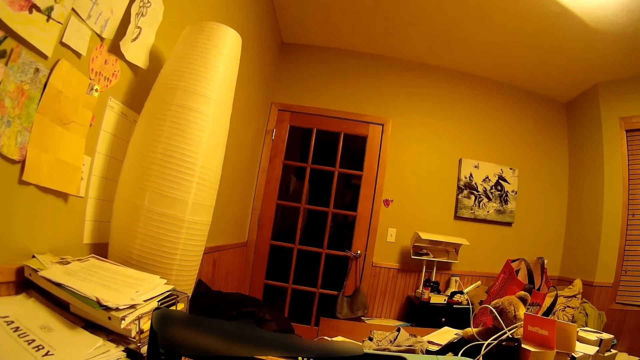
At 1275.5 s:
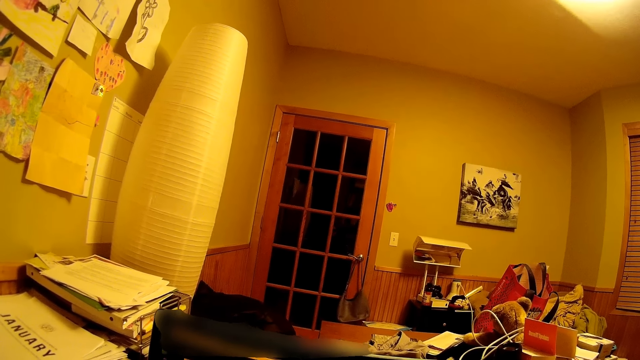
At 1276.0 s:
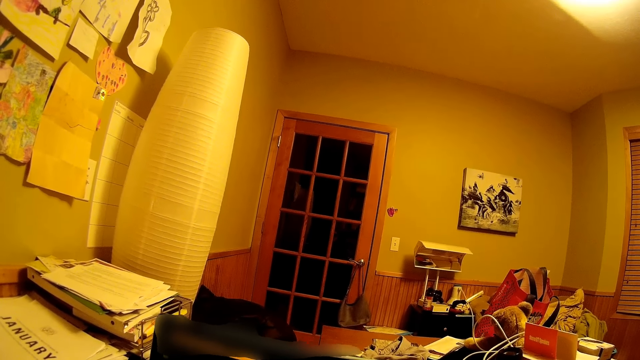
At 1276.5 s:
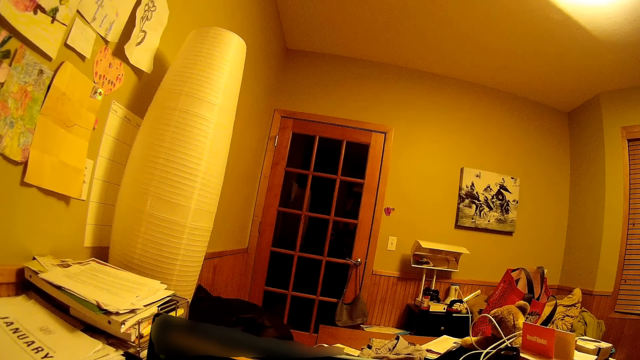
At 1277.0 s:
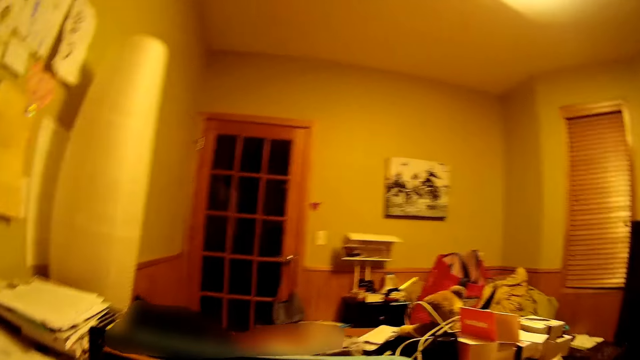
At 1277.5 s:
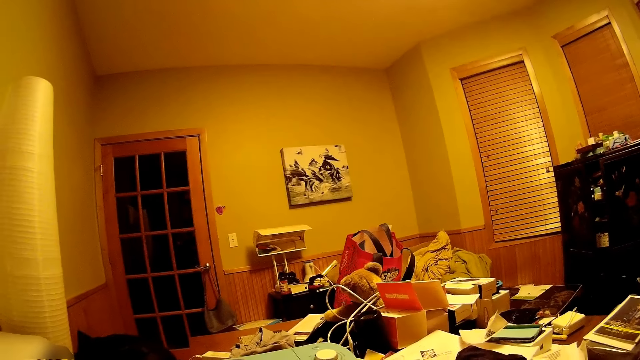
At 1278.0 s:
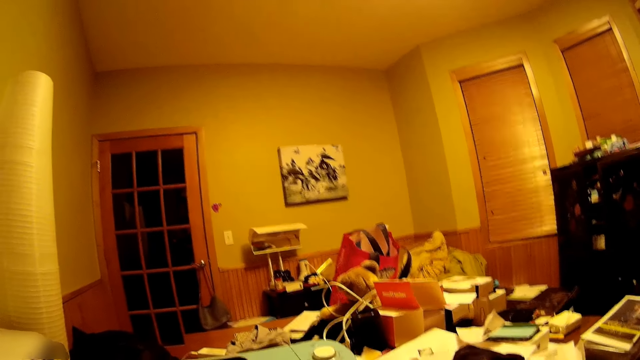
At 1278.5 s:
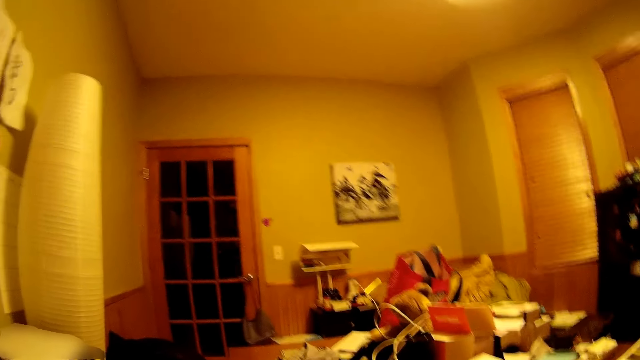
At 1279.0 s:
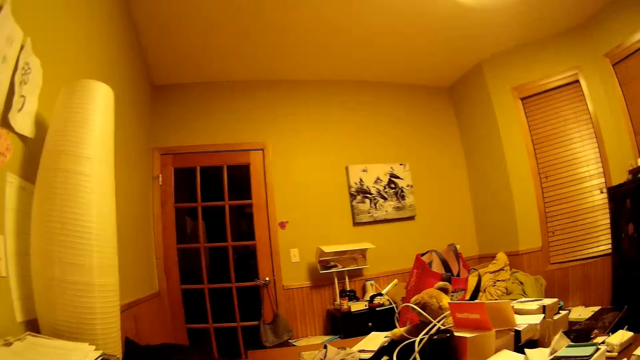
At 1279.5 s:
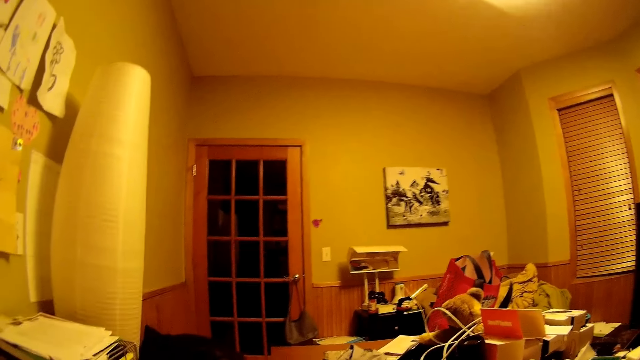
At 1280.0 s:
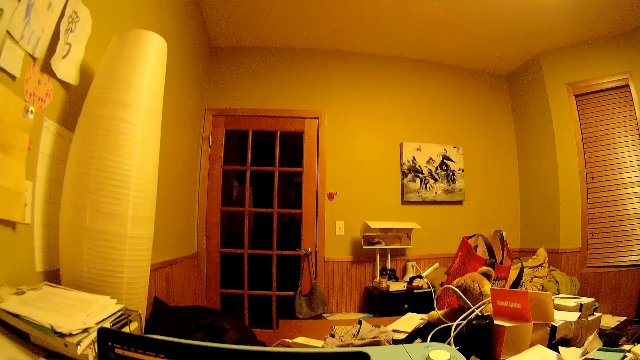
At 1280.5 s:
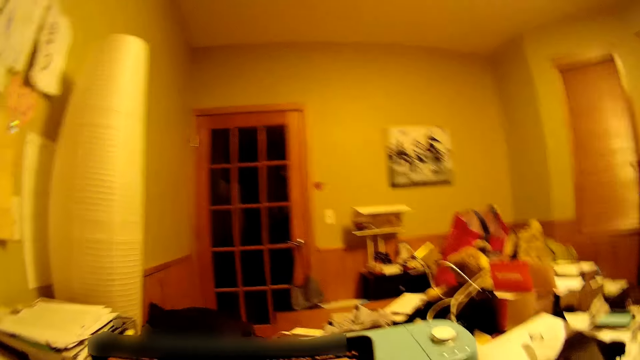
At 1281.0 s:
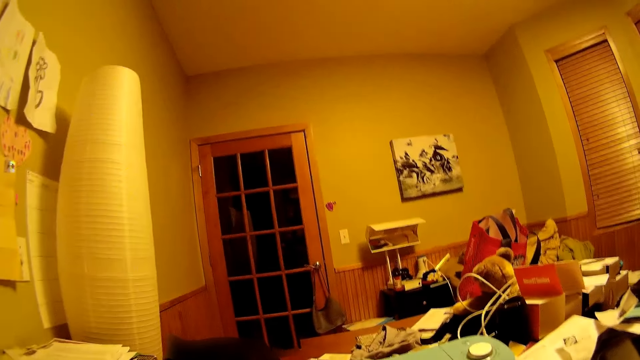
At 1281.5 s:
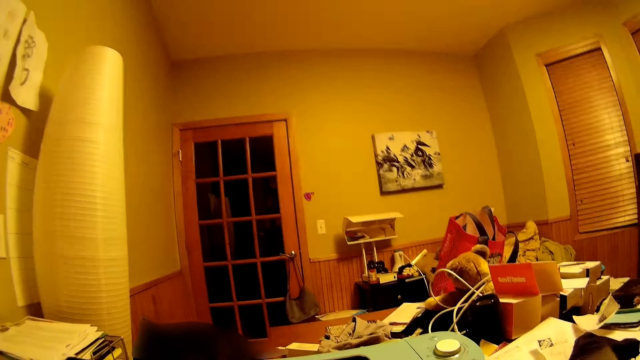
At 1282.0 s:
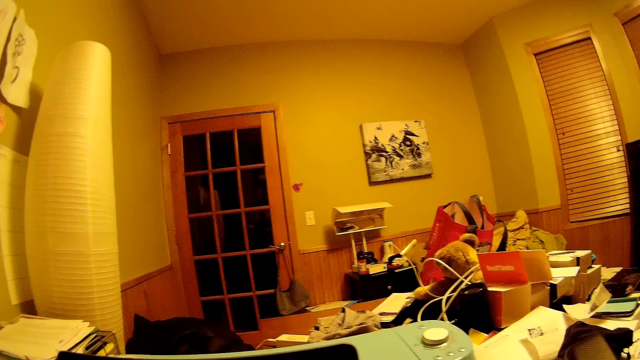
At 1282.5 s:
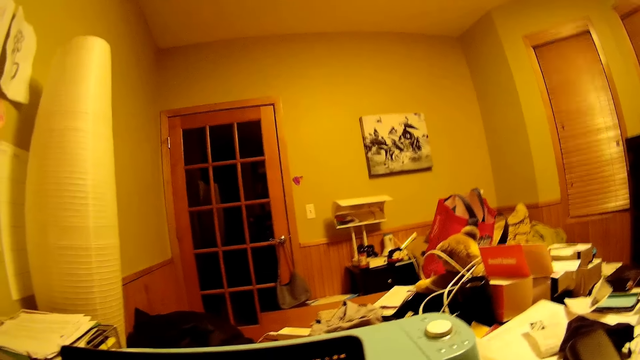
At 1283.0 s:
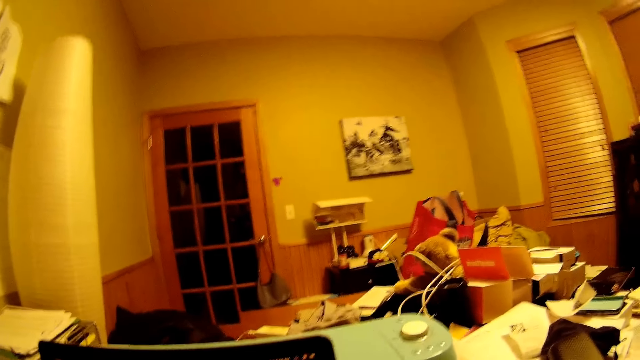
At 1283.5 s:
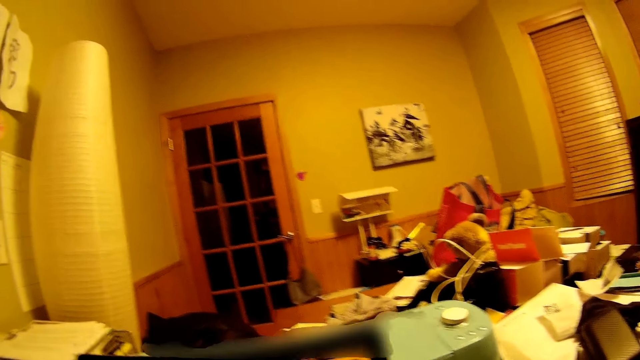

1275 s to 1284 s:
The camera wearer looks around.

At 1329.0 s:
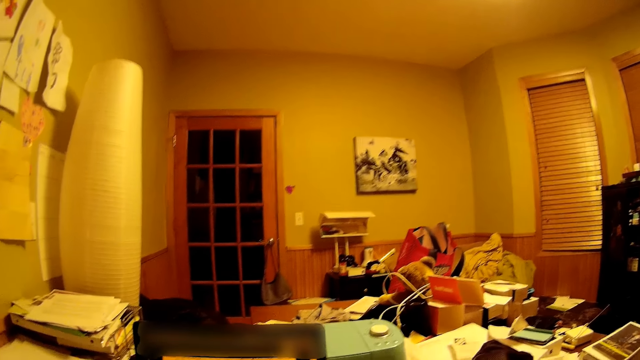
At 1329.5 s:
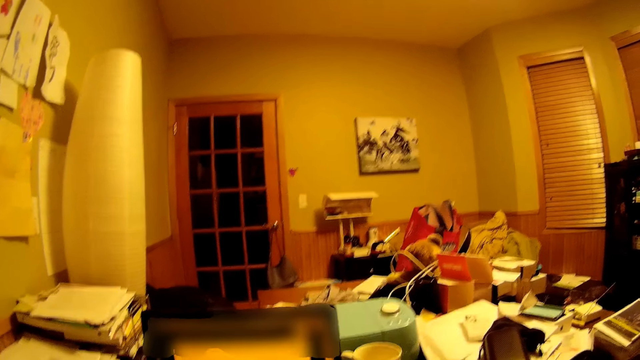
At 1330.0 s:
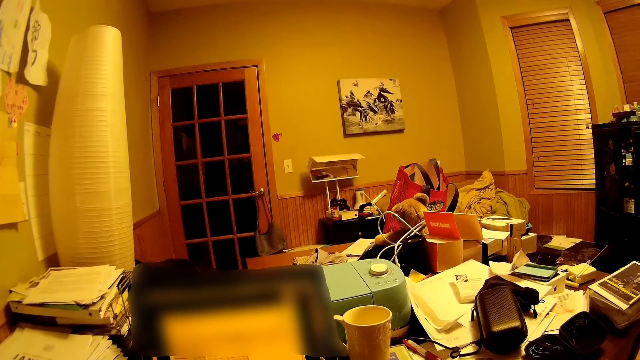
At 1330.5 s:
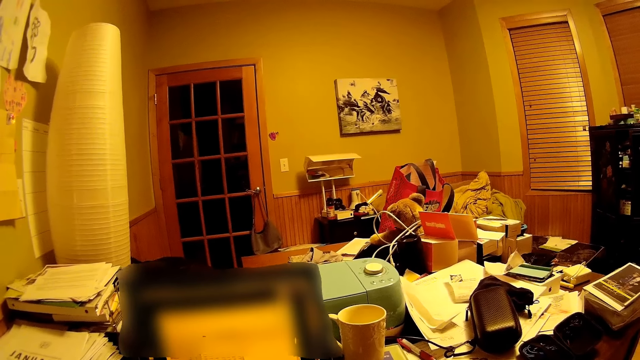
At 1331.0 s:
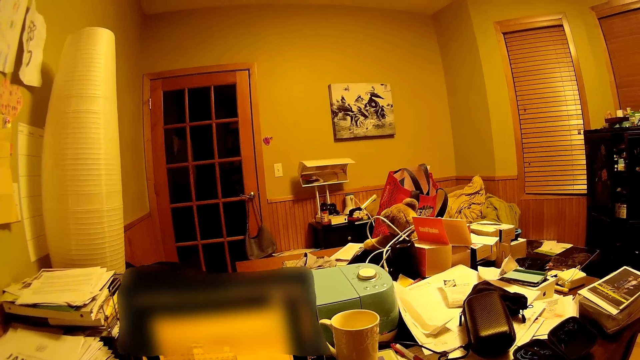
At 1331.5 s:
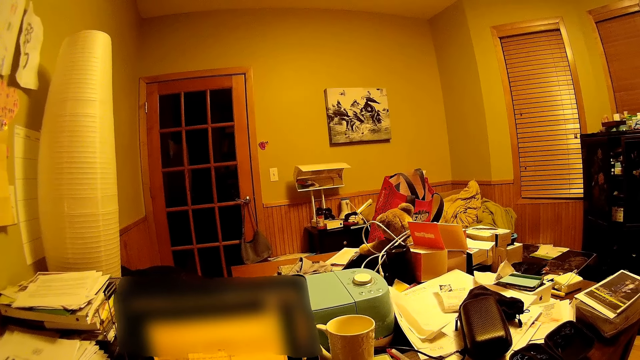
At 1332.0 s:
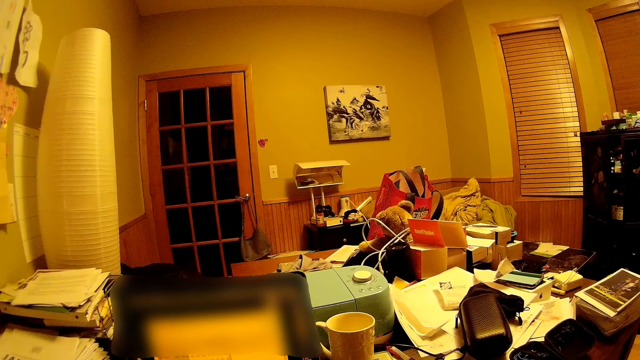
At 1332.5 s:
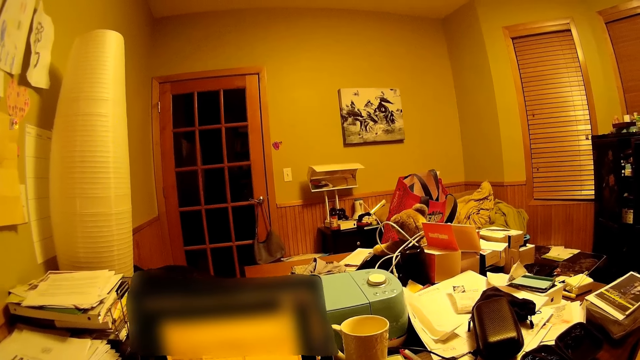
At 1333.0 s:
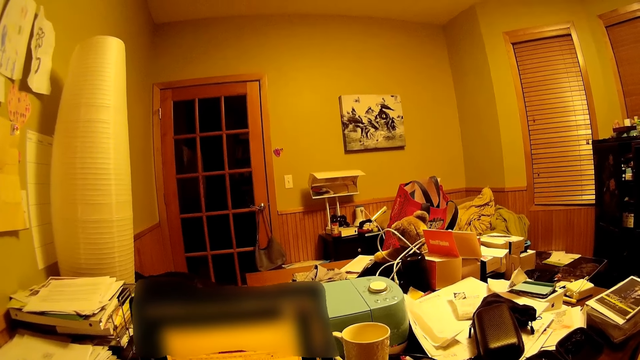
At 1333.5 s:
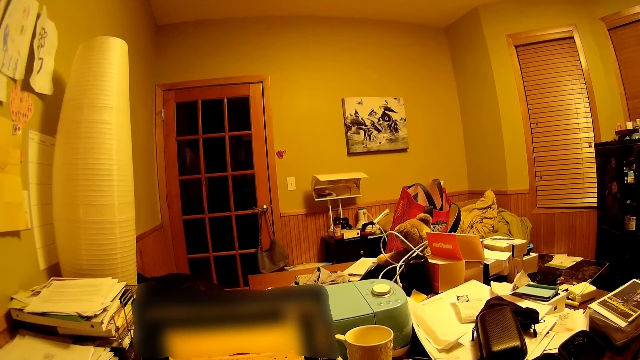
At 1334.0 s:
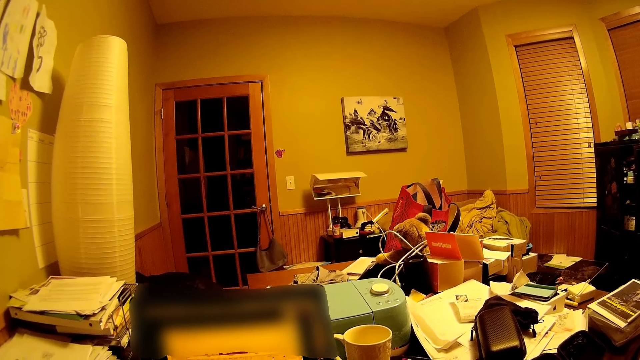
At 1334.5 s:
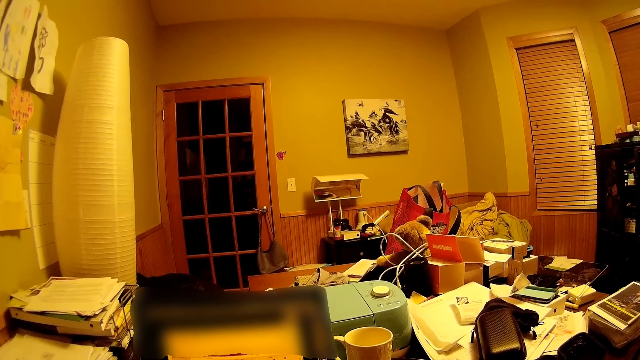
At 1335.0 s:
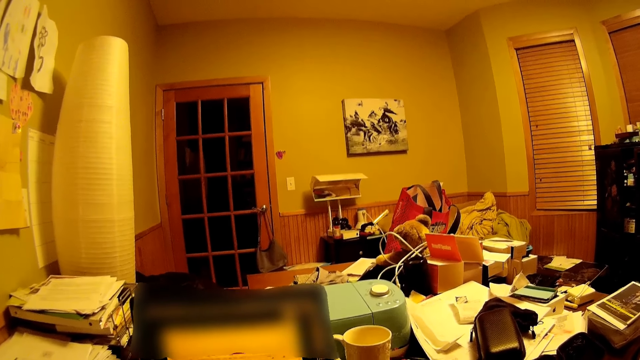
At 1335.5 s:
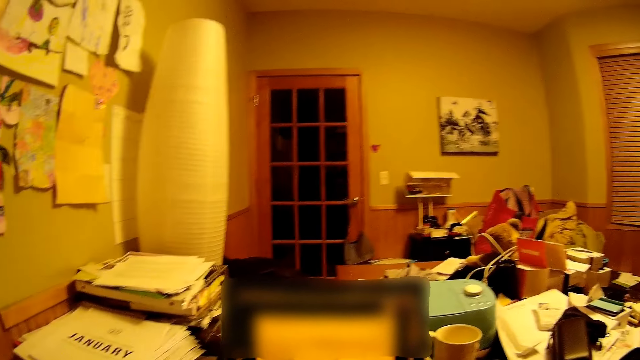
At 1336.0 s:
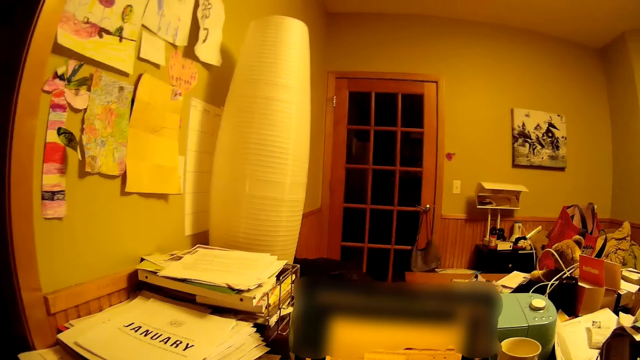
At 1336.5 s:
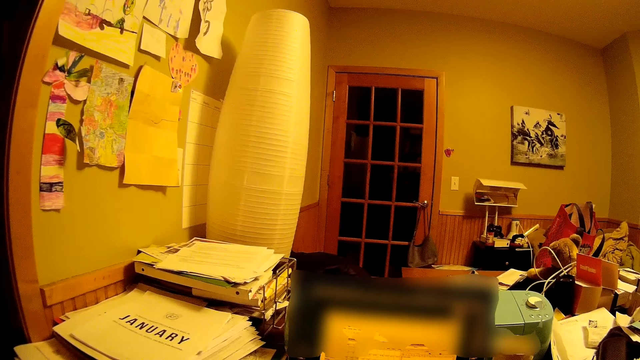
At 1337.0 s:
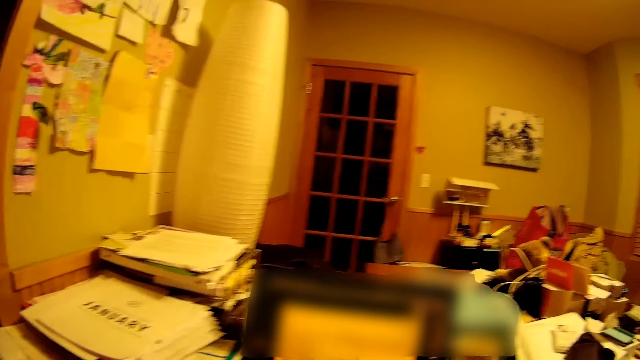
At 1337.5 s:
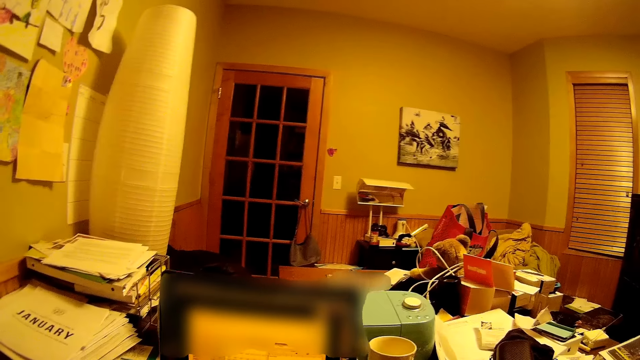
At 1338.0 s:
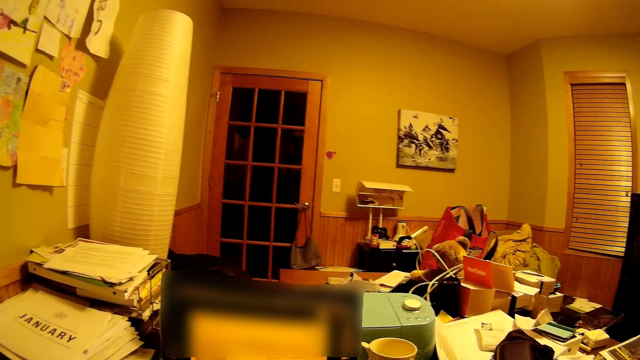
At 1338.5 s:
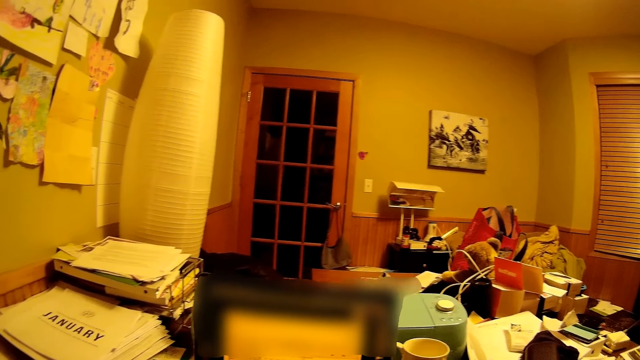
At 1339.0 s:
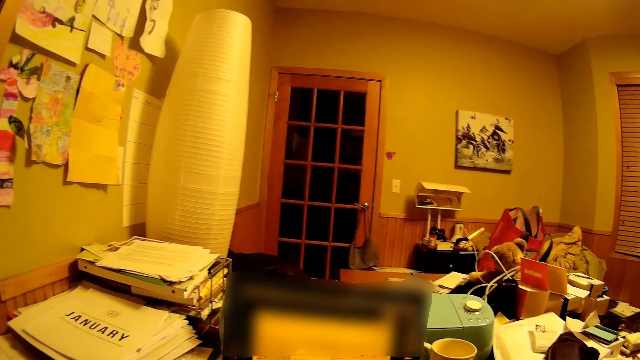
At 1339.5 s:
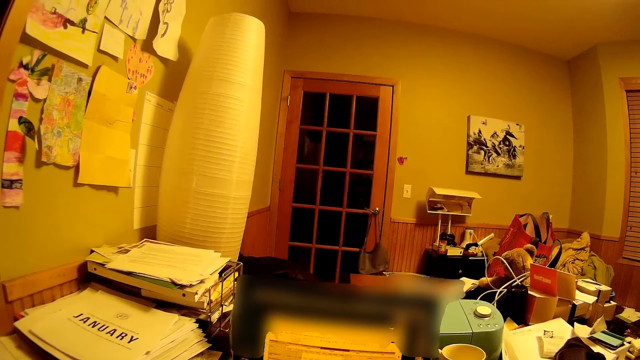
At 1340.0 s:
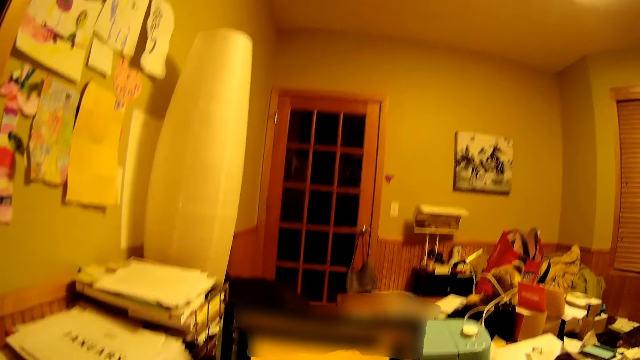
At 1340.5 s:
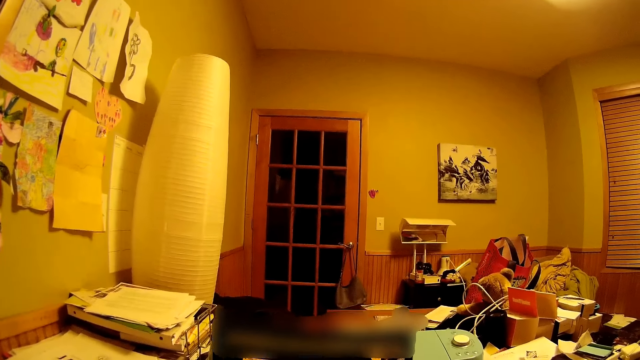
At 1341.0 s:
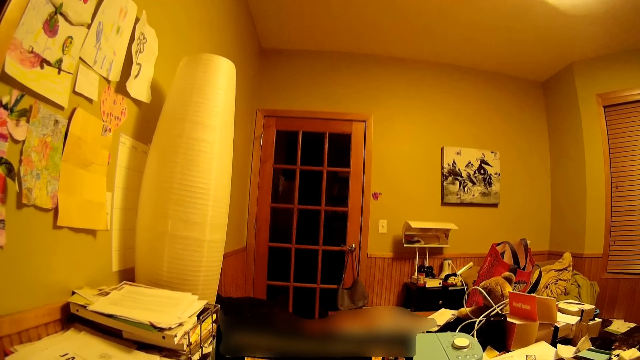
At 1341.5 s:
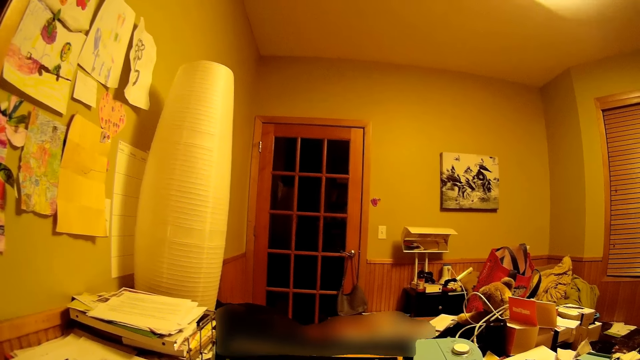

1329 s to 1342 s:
The camera wearer uses a laptop. They look around.
